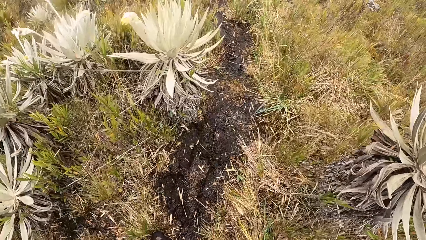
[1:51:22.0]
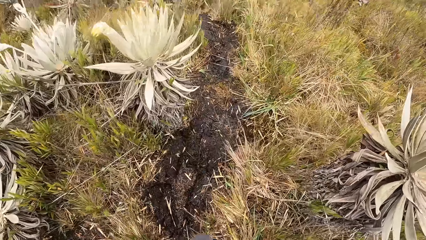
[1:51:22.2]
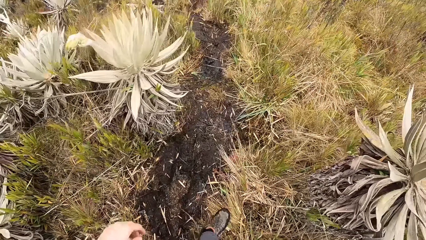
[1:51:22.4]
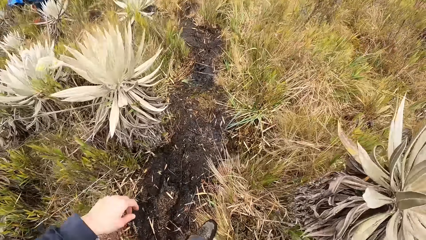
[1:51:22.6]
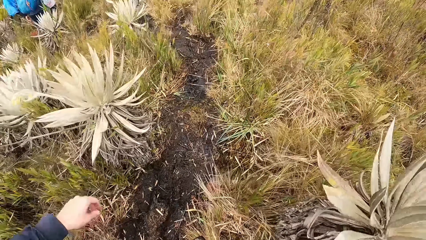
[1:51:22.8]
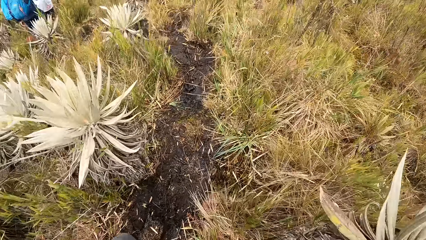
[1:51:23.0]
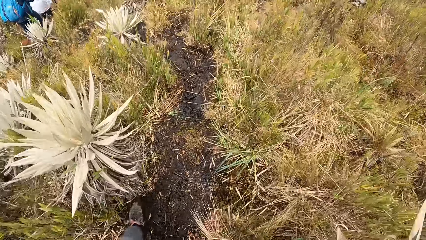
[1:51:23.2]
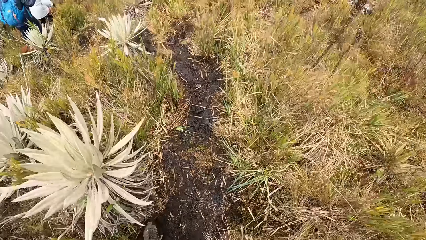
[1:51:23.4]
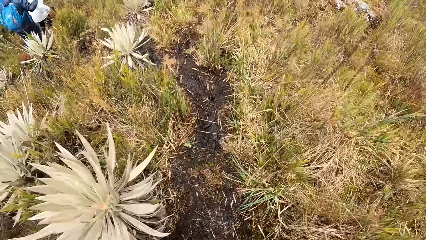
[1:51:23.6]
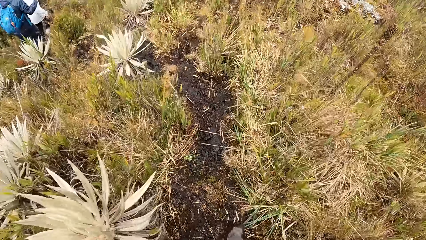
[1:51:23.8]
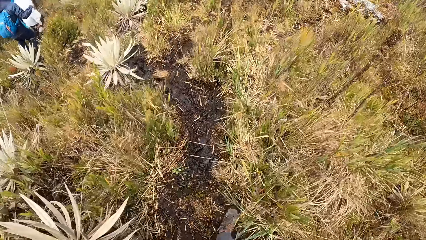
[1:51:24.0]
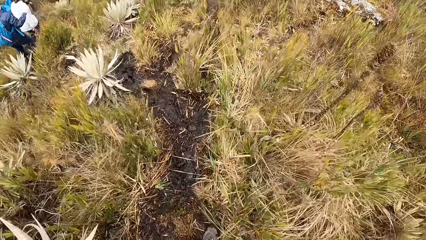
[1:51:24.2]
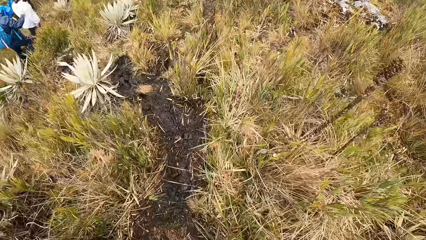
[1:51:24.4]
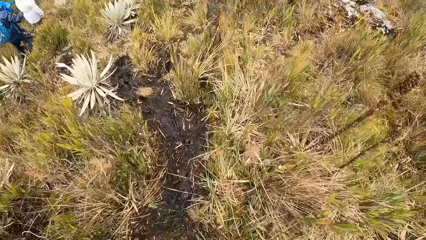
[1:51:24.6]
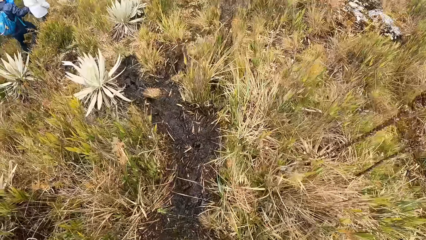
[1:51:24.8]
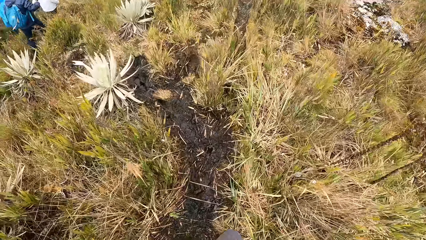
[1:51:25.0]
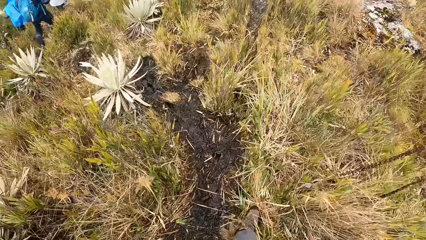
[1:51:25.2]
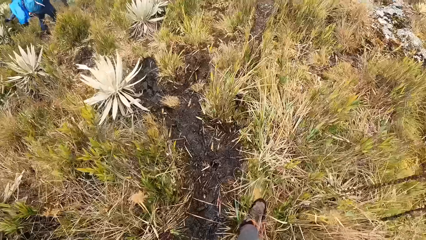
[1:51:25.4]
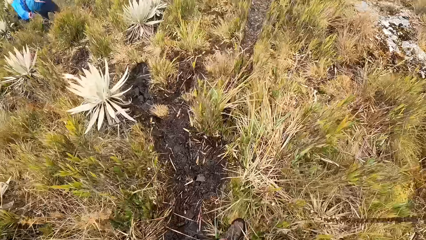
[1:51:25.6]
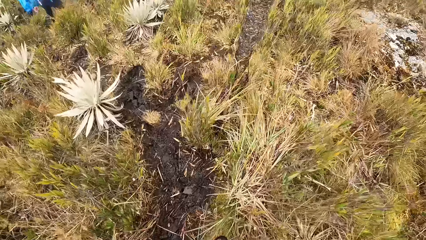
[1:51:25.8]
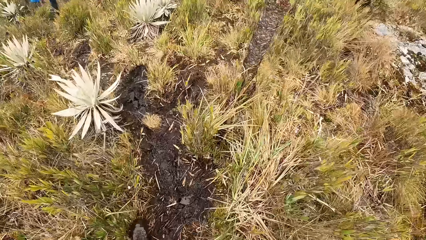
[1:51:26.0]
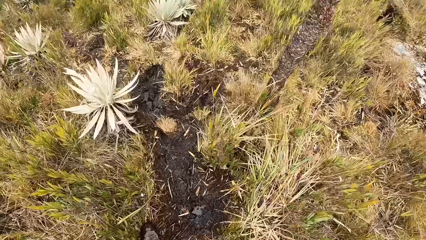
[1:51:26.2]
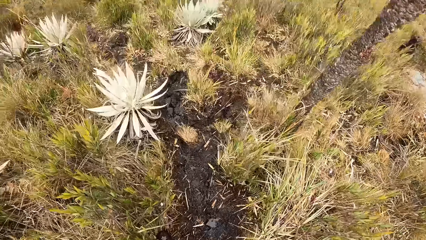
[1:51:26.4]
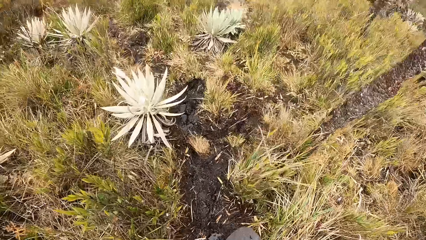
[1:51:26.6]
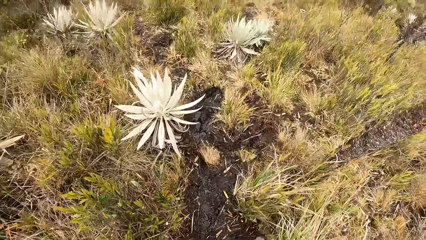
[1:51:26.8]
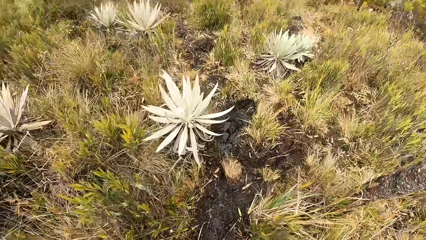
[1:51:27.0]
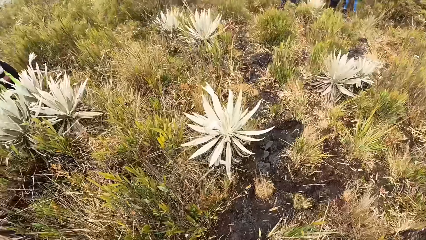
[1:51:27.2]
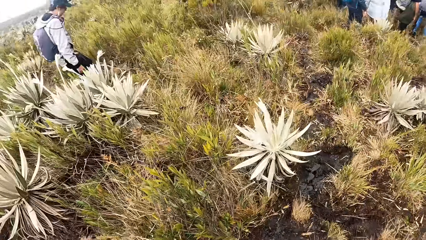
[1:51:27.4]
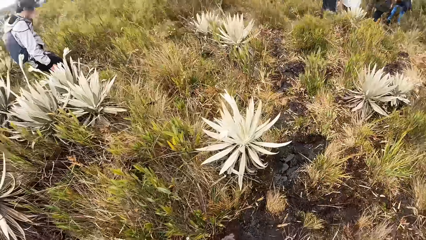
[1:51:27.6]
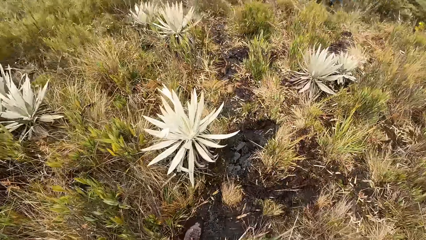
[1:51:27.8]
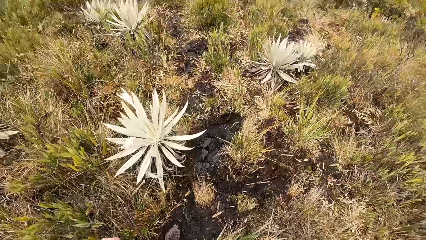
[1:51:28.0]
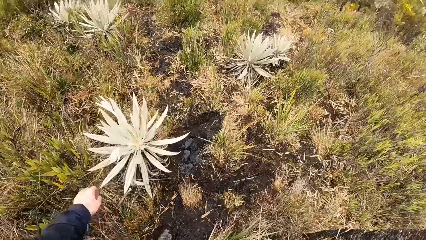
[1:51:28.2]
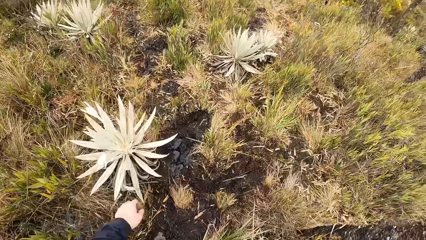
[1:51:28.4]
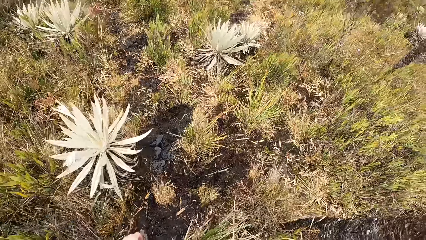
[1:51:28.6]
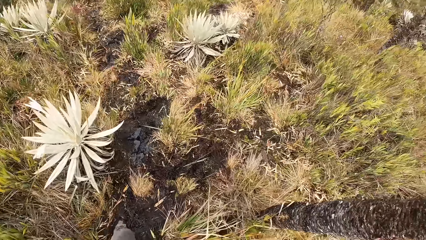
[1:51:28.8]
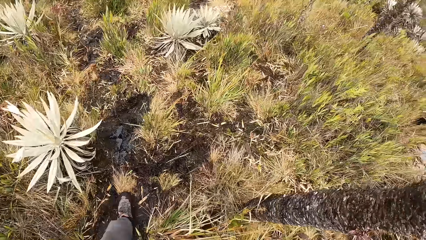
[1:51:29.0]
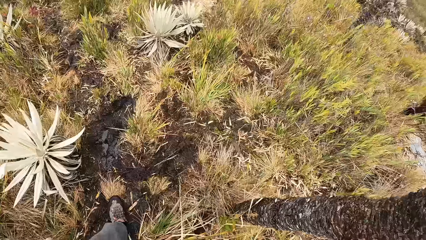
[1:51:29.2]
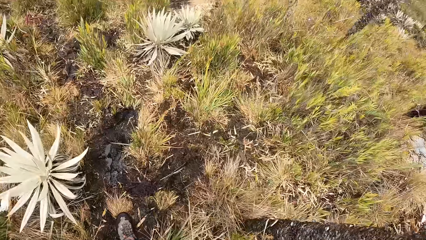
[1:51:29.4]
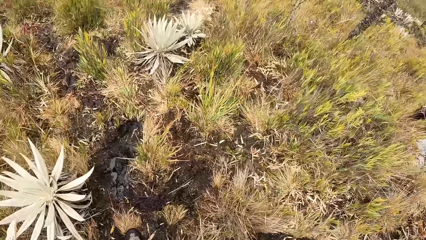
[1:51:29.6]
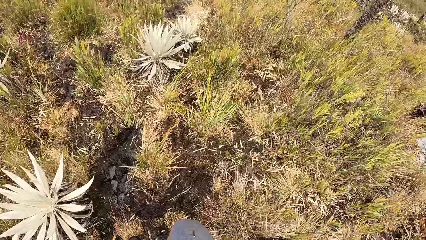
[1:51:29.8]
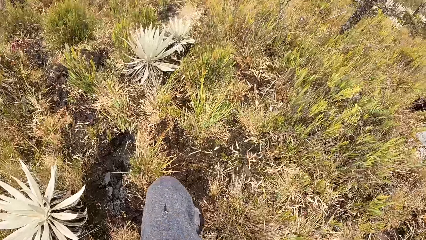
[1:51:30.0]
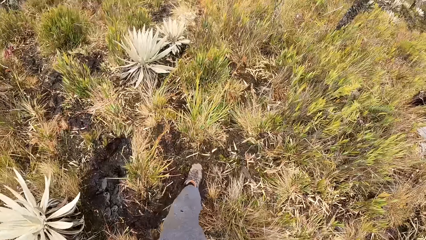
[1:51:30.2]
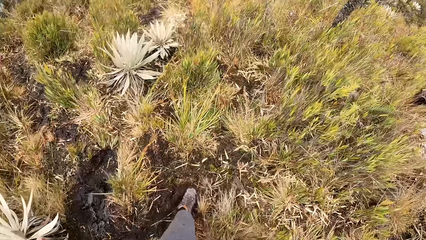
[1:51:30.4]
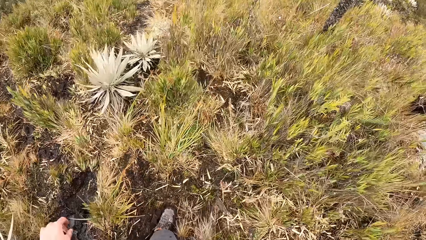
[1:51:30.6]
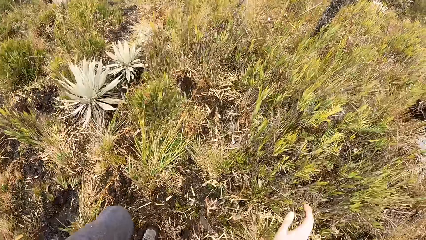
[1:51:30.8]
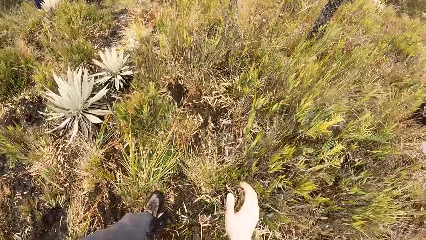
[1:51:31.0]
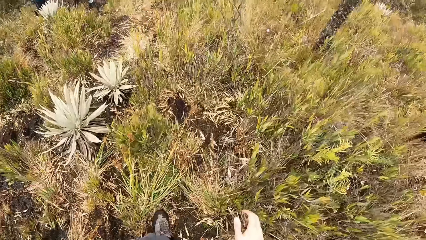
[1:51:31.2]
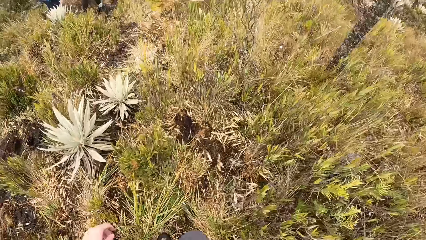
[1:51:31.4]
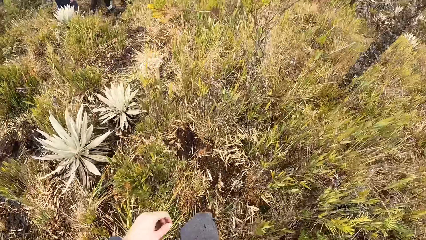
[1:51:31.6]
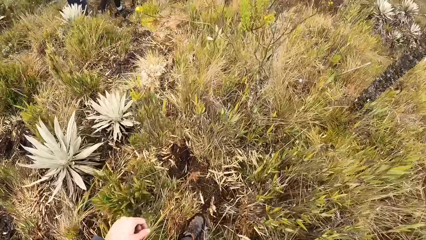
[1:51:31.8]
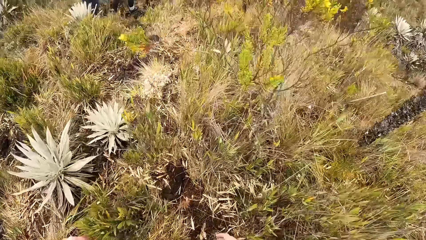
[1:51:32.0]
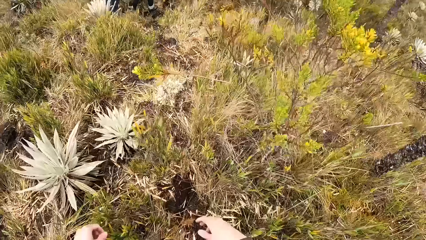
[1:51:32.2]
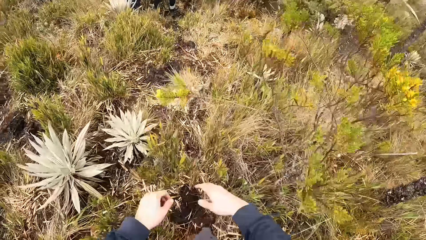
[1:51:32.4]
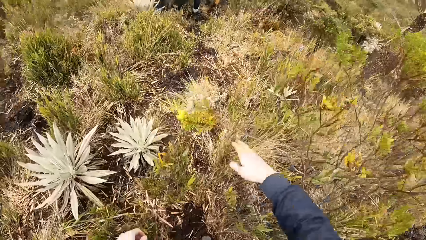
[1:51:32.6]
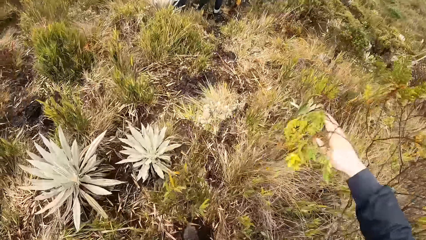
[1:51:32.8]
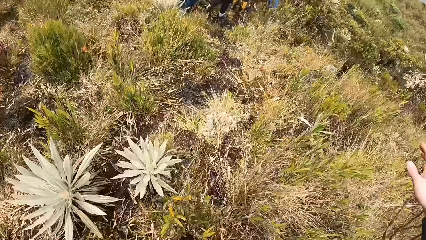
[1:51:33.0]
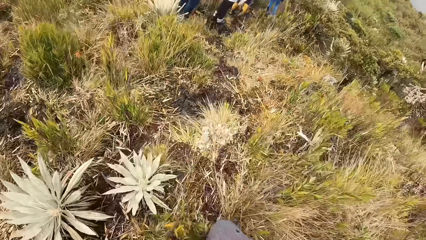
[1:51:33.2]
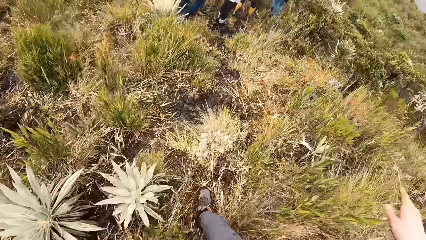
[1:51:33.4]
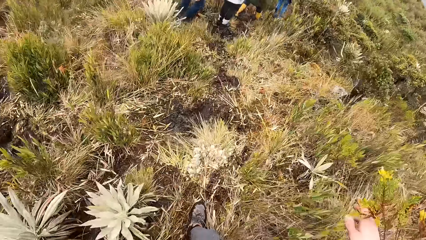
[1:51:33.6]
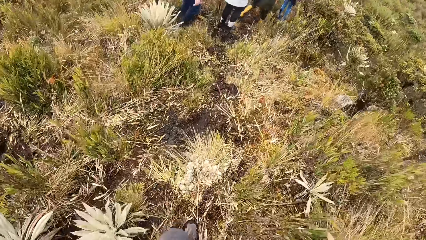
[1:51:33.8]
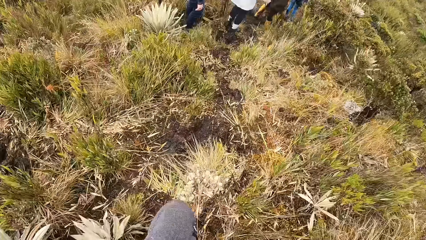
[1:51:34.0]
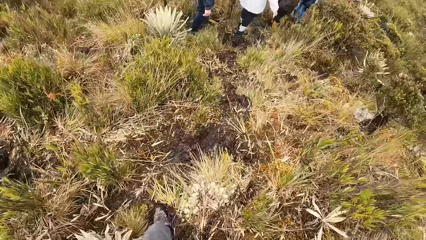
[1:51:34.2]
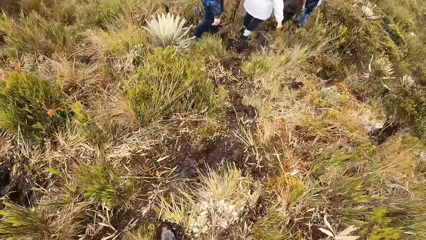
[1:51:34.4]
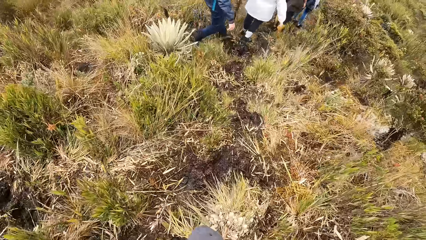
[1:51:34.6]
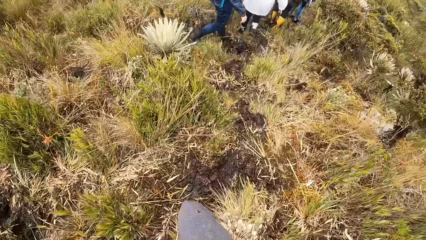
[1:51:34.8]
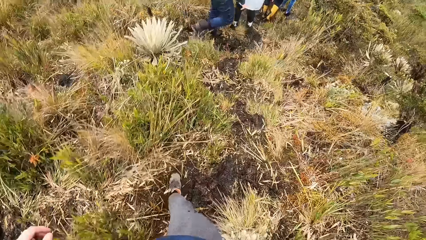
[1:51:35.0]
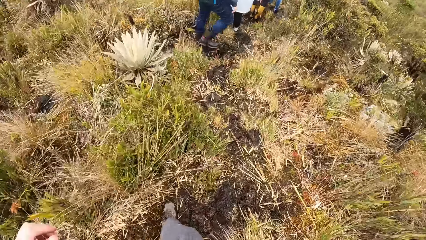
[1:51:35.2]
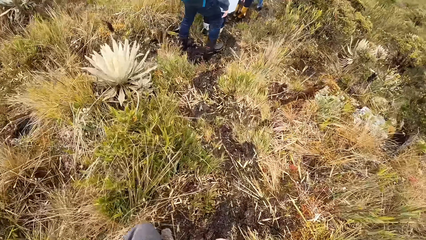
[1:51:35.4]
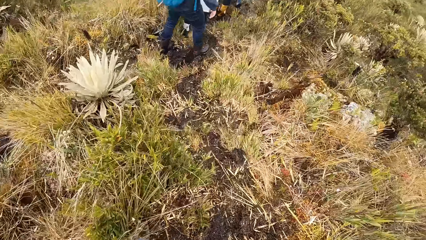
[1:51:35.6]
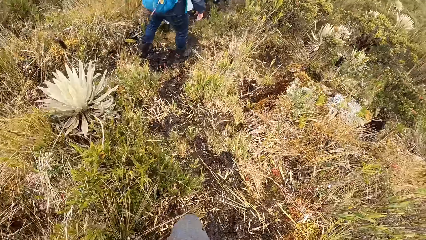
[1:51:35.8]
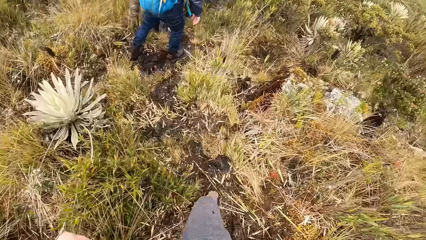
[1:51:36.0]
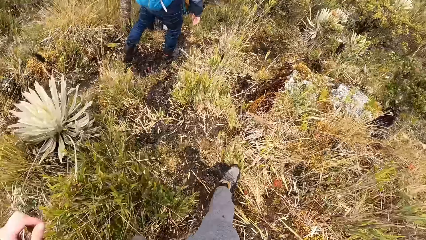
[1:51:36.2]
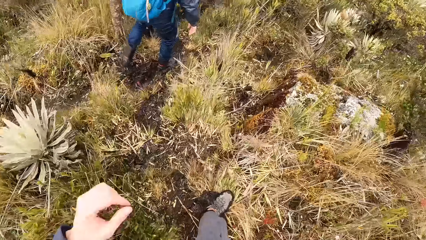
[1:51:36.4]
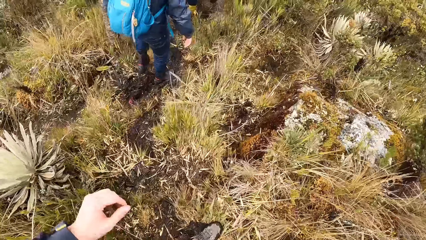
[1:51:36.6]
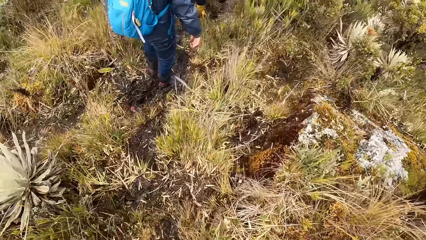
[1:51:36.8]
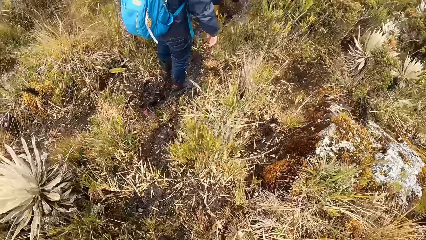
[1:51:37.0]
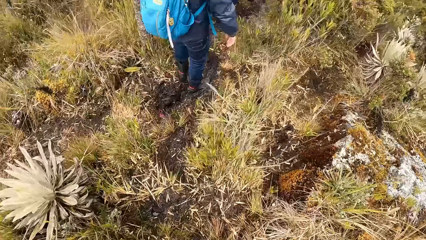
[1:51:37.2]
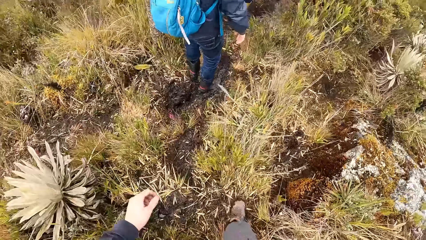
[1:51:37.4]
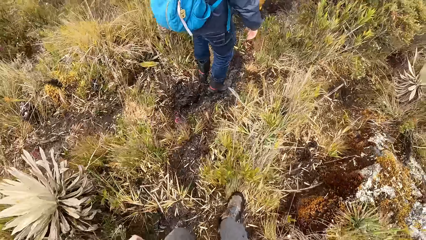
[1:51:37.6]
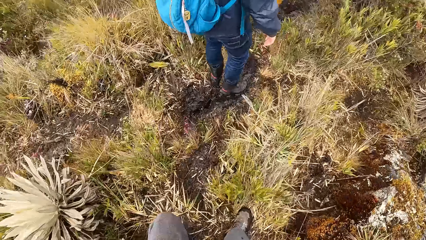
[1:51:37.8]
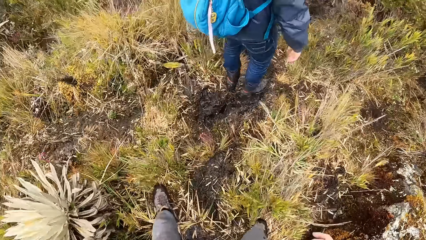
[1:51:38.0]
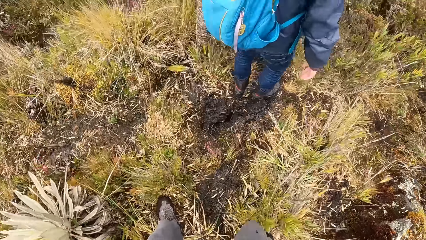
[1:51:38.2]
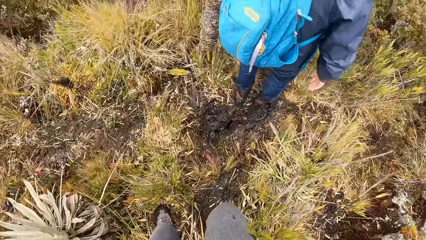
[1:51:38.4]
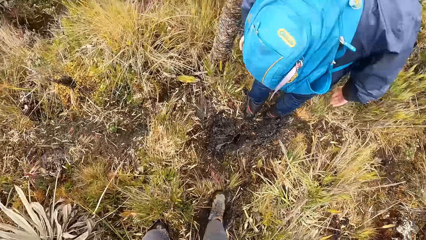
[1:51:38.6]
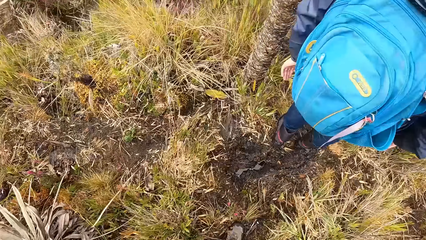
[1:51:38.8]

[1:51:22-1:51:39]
The camera wearer walks along the road. He clears the plant in his path using his right hand.
